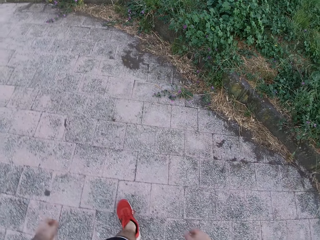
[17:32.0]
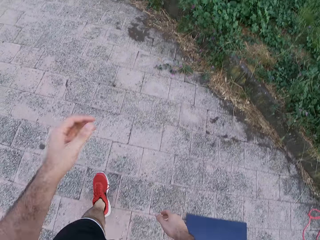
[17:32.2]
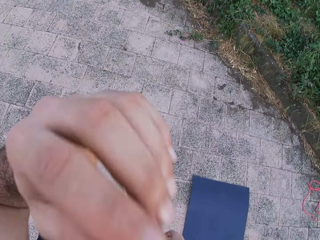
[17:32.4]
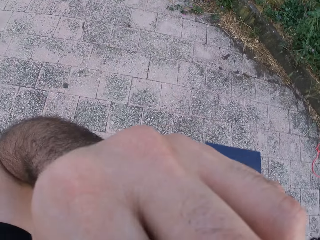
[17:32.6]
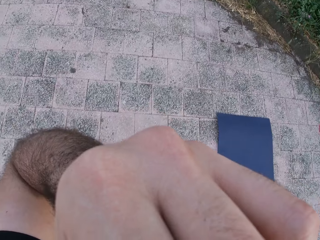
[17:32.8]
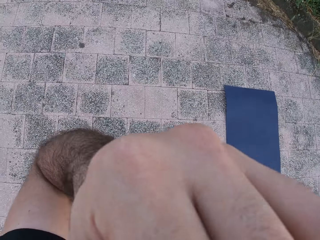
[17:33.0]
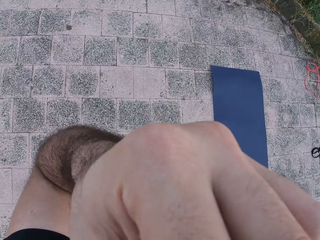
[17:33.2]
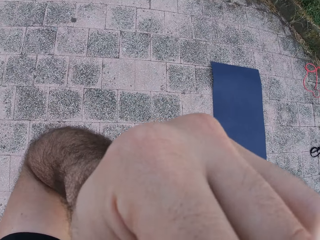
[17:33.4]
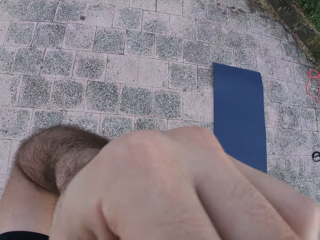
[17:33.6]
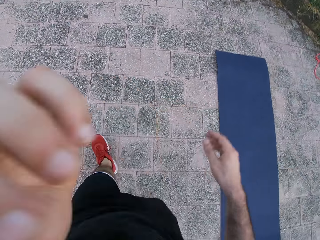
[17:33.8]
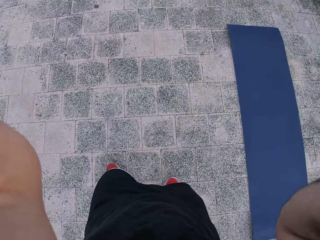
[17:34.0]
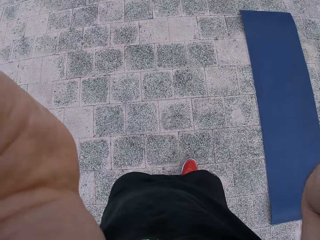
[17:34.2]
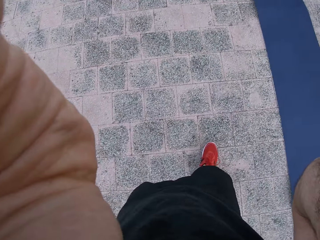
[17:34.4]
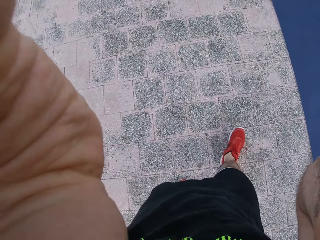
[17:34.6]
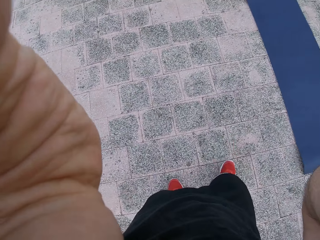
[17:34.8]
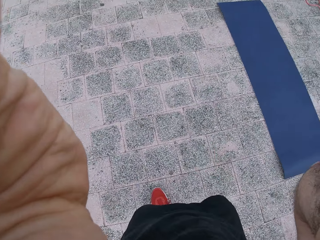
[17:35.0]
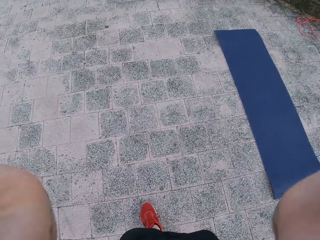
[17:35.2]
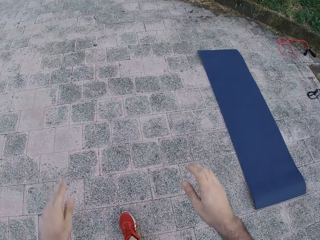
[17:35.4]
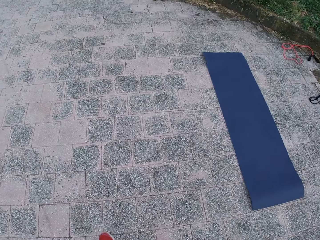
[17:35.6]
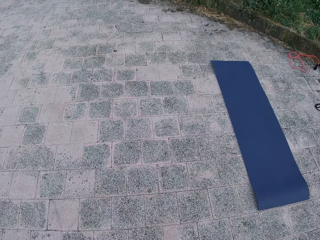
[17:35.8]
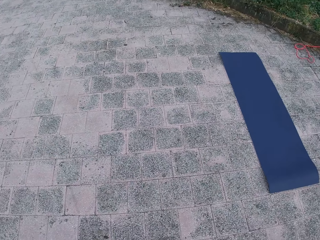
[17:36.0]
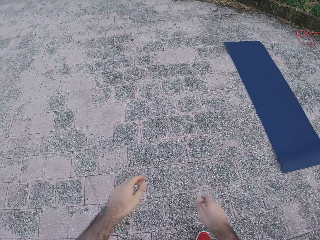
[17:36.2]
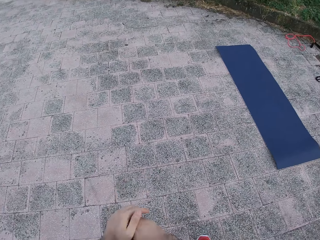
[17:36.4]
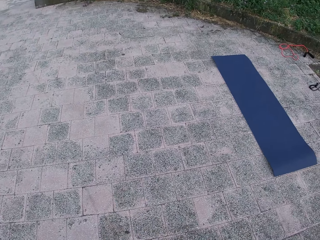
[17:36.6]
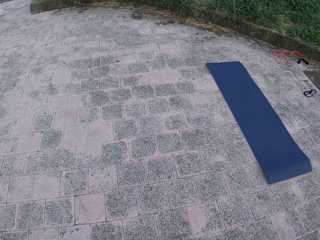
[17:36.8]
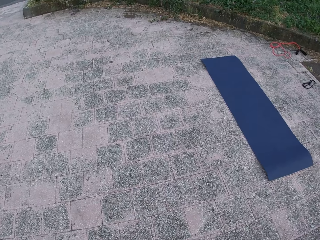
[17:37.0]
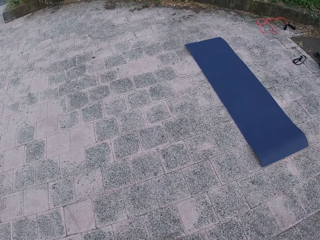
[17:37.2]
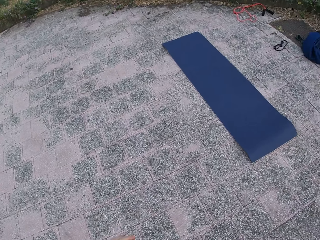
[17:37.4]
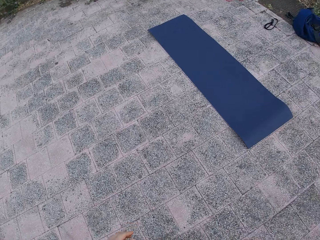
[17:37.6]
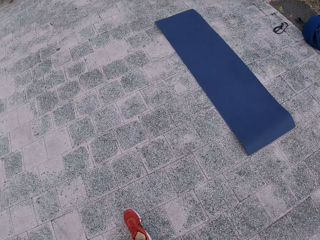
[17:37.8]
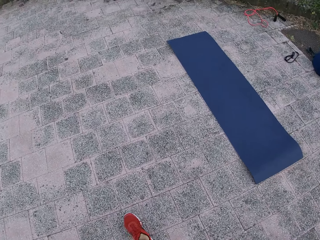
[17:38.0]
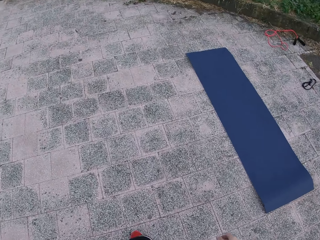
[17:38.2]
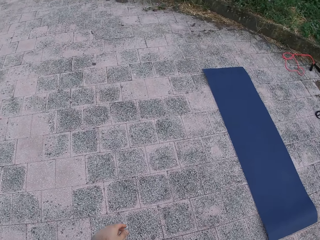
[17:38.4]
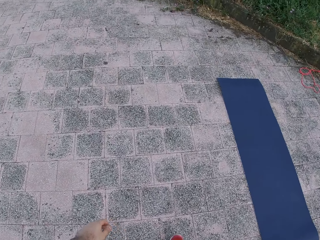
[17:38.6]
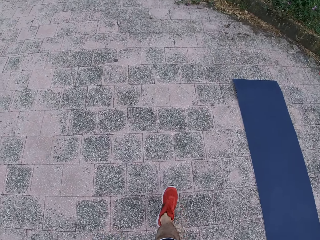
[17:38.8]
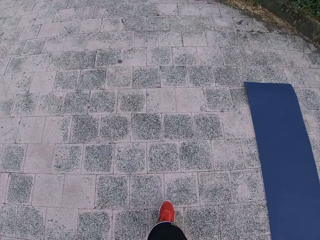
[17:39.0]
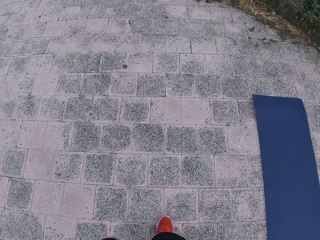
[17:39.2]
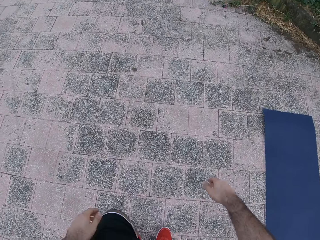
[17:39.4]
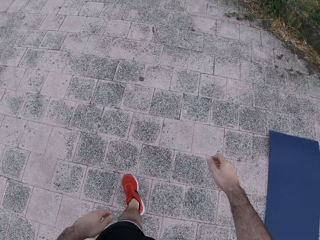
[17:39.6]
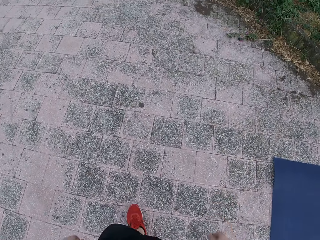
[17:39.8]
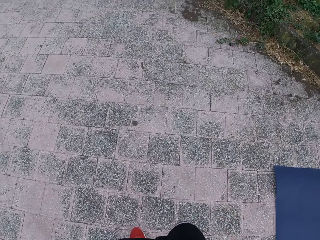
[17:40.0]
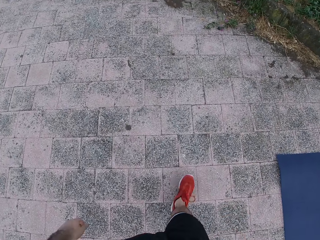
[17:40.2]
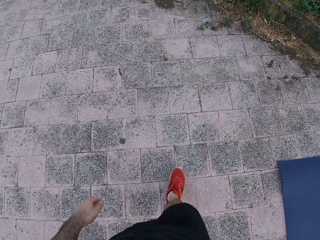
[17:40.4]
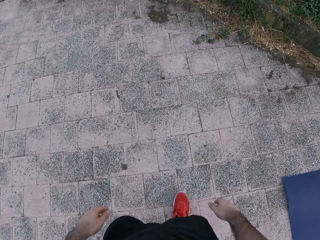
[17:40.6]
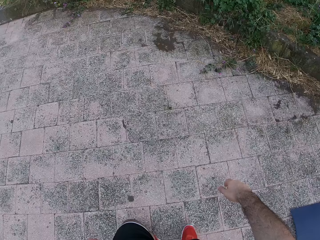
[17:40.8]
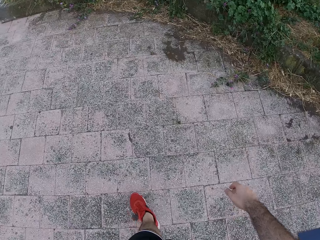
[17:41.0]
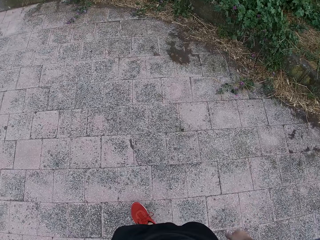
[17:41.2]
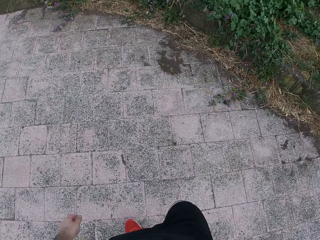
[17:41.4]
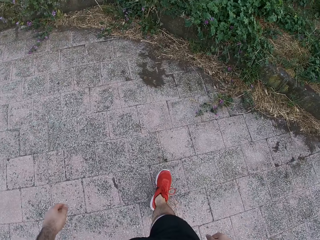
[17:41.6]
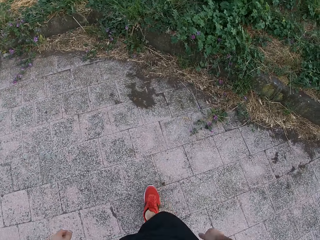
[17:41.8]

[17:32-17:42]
The camera wearer raises his left hand. He walks around. He moves both hands. He adjusts the camera. He drops both hands. He walks around.

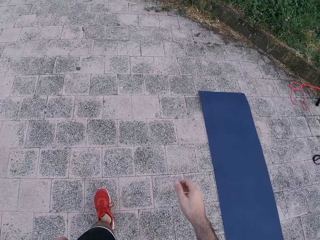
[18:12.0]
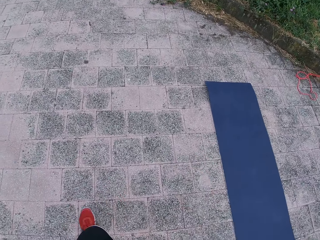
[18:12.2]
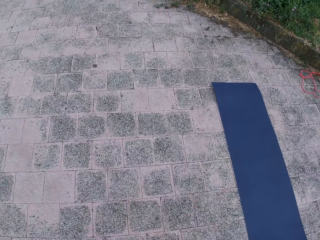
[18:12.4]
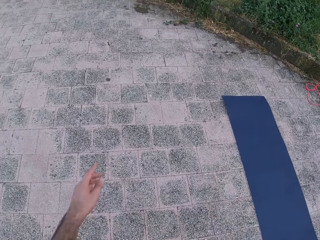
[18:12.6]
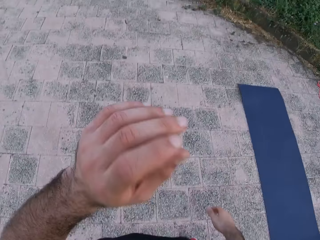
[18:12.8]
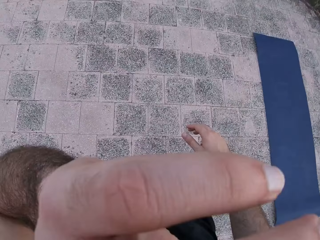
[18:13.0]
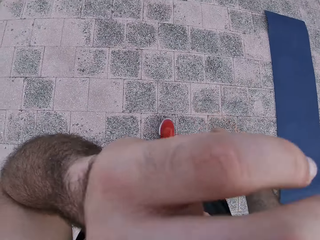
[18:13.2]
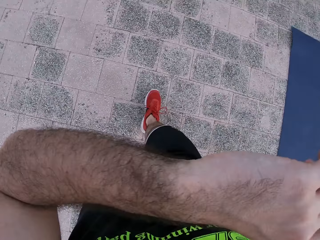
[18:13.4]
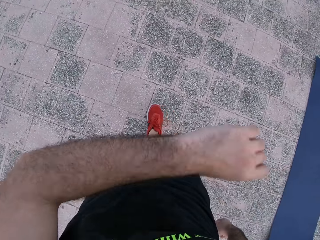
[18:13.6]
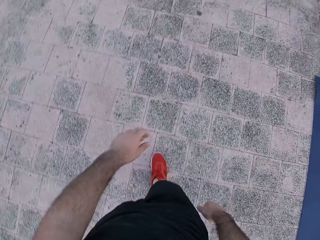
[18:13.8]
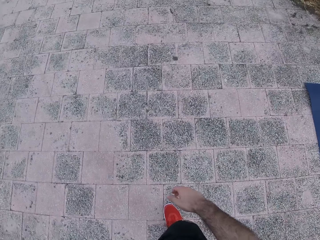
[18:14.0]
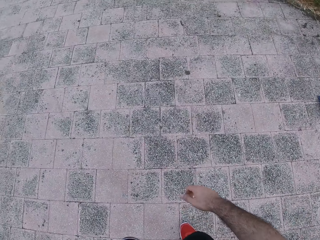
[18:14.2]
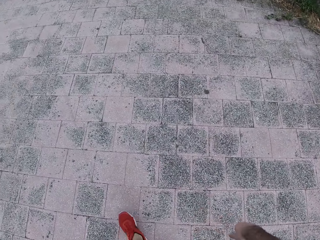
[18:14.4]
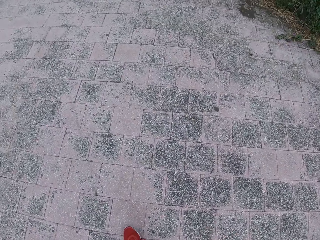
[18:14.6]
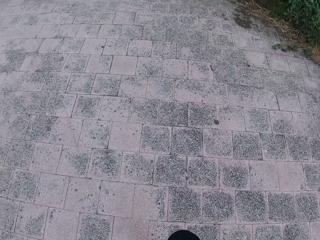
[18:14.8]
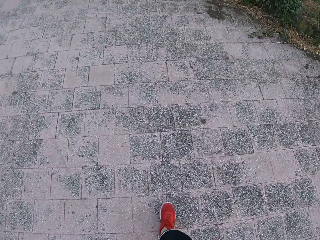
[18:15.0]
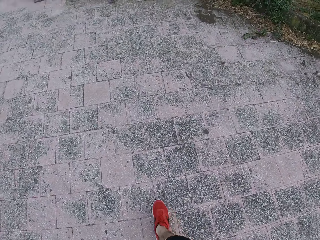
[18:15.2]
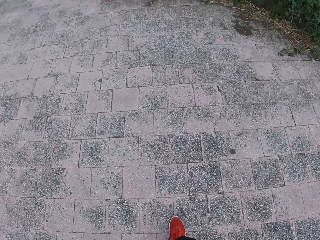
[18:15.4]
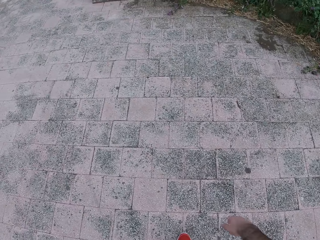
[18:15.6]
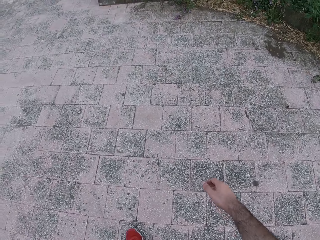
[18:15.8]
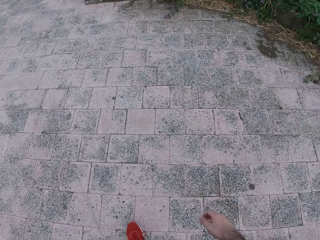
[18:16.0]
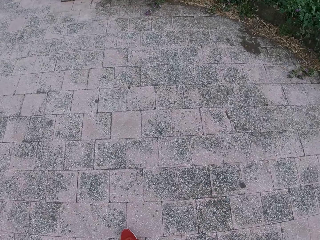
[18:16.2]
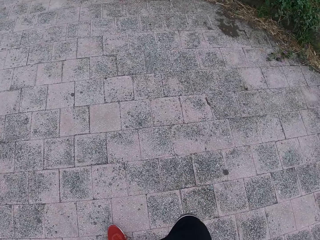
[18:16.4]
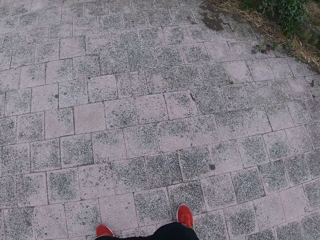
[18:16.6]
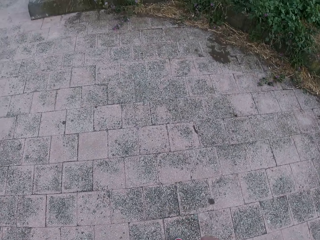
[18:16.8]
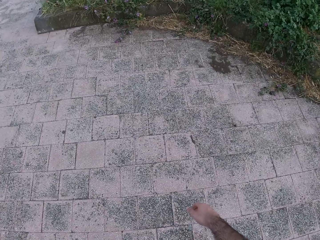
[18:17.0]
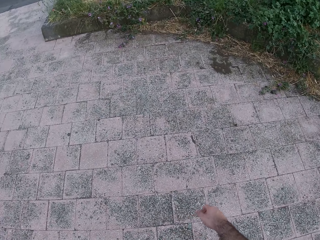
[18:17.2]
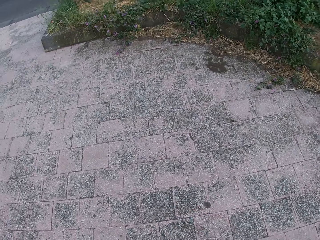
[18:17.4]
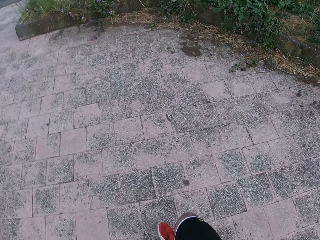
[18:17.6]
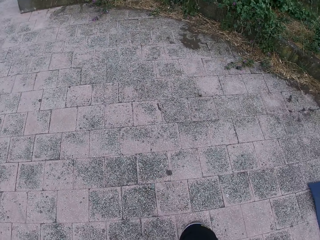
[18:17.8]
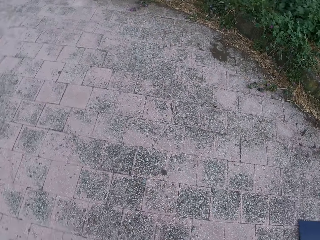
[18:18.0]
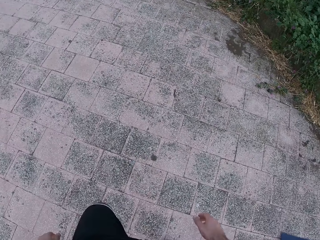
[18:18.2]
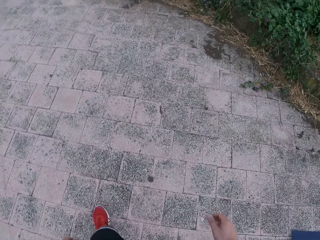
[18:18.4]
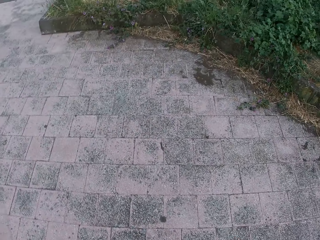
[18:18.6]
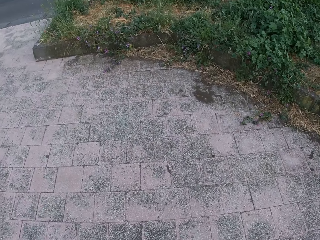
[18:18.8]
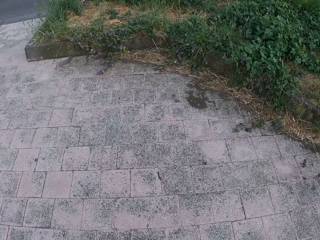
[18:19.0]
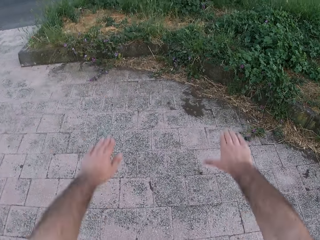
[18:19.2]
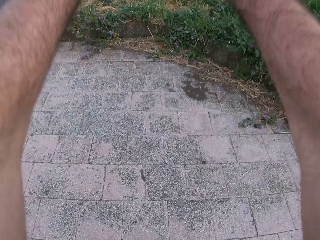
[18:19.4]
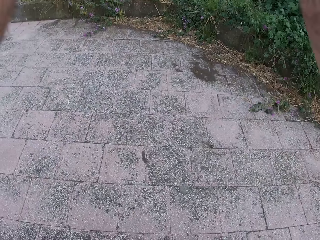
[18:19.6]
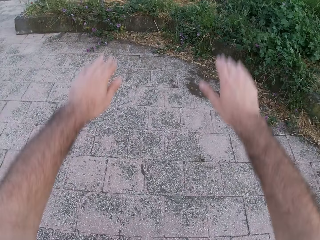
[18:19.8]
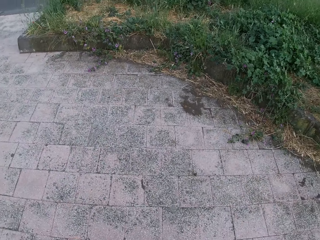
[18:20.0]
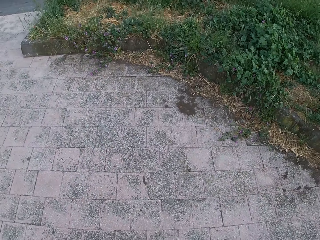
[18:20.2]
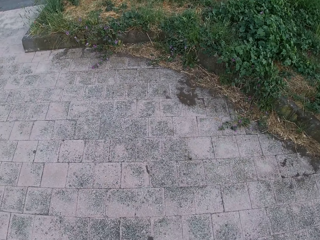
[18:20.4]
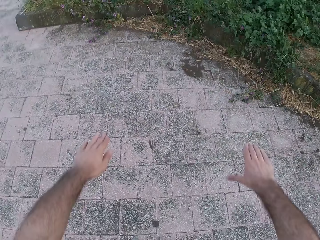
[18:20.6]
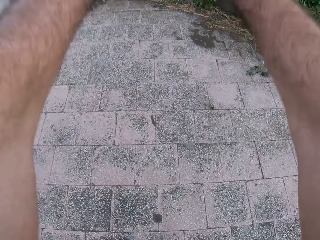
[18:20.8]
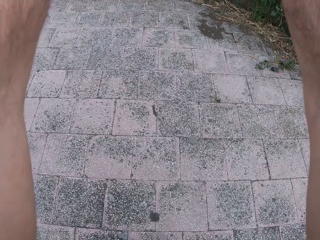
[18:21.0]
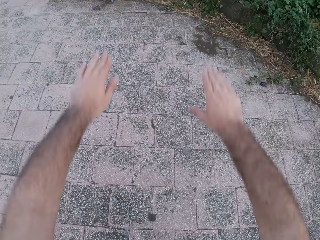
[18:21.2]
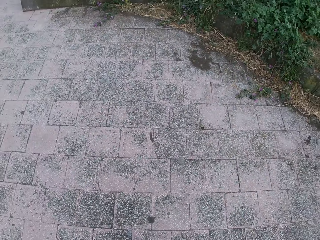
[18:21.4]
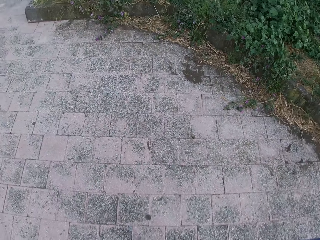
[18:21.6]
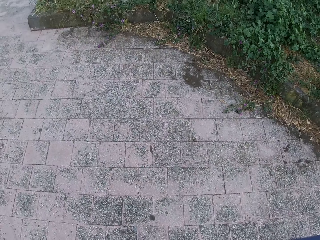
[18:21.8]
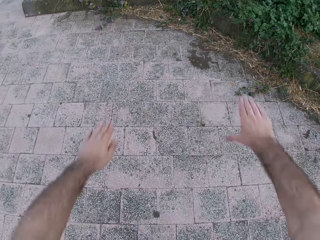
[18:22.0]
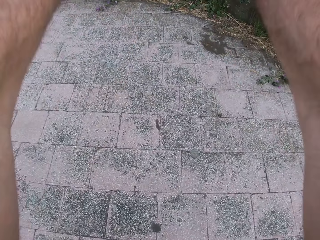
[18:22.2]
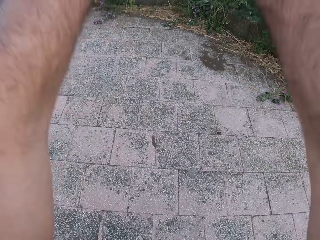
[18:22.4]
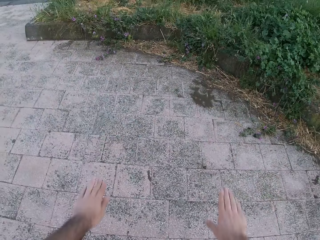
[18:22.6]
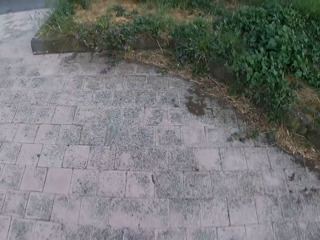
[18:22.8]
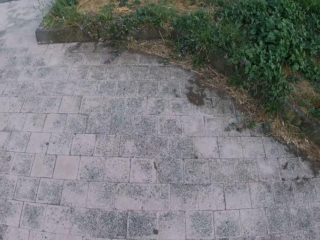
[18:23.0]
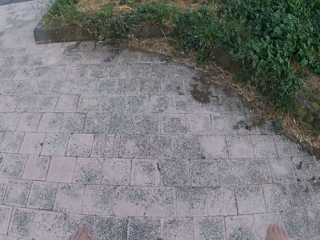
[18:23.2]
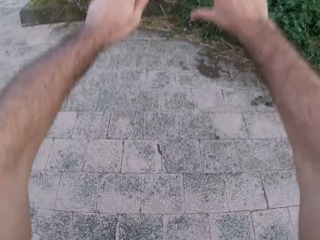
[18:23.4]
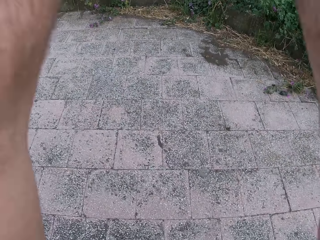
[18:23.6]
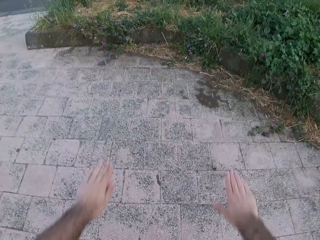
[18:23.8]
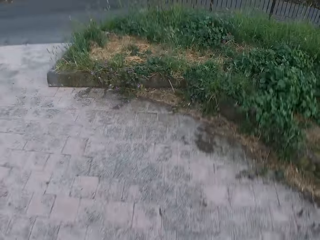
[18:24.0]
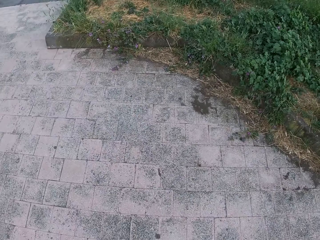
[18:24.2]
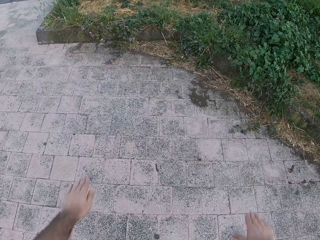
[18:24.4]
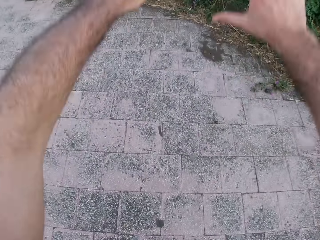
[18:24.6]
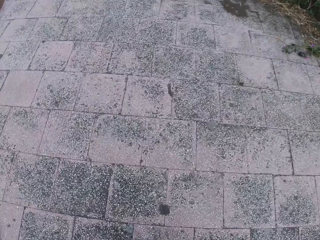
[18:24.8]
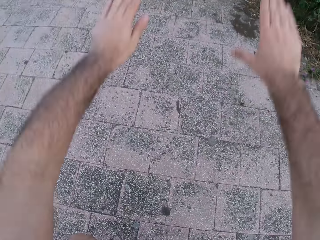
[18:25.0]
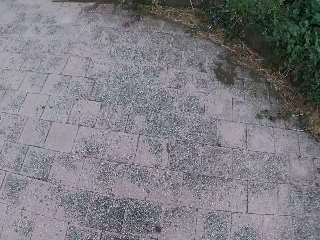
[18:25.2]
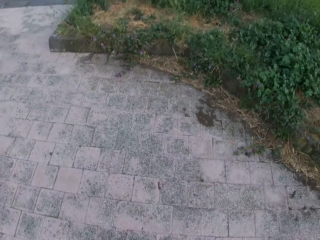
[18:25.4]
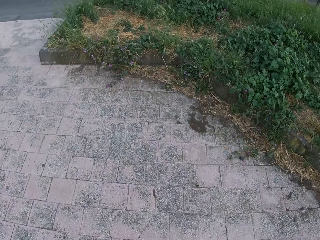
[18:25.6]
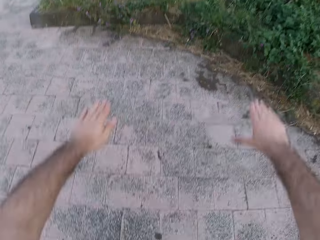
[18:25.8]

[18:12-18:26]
The camera wearer raises his left hand. He drops the left hand. He walks around. He lifts both hands. He drops both hands. He looks down. He lifts both hands. He drops both hands. He looks down. He raises both his hands. He drops both hands. He looks down. He lifts both hands. He drops both hands. He looks down. He lifts both hands. He drops both hands.
